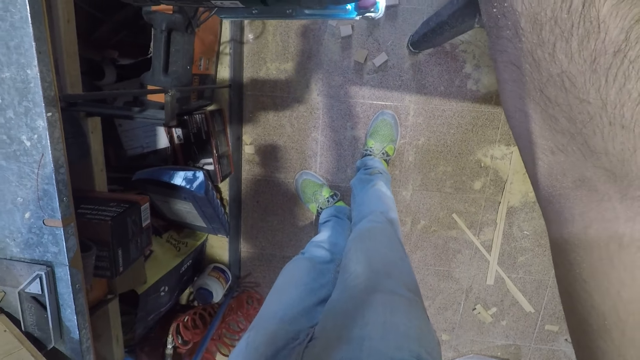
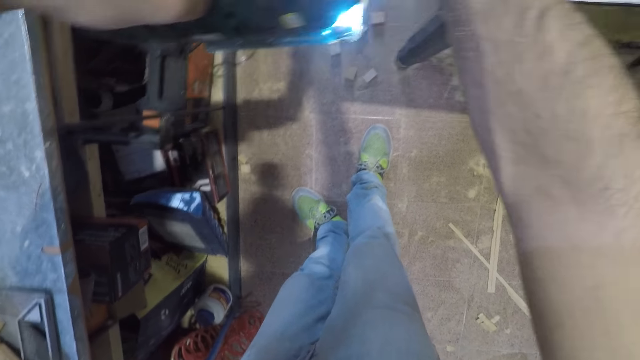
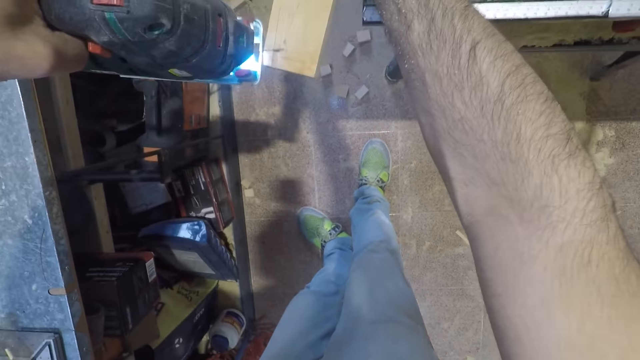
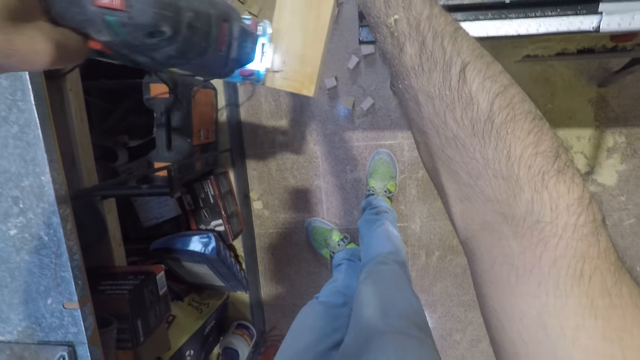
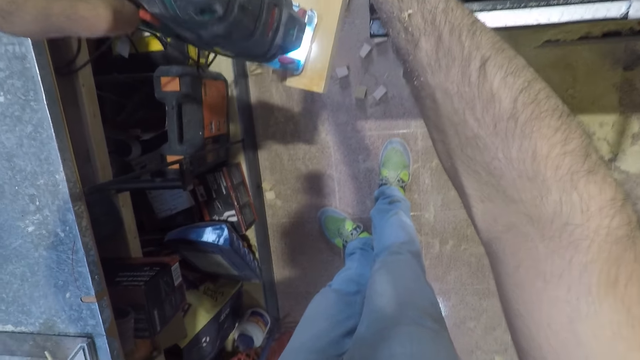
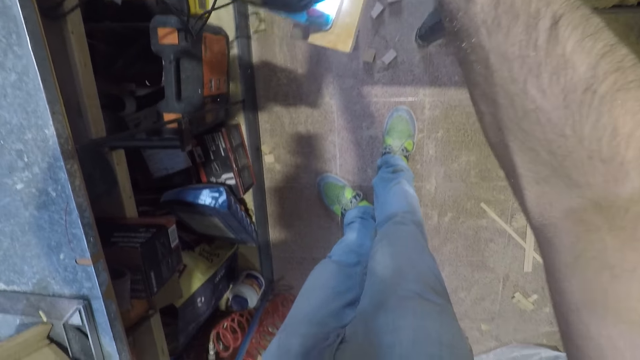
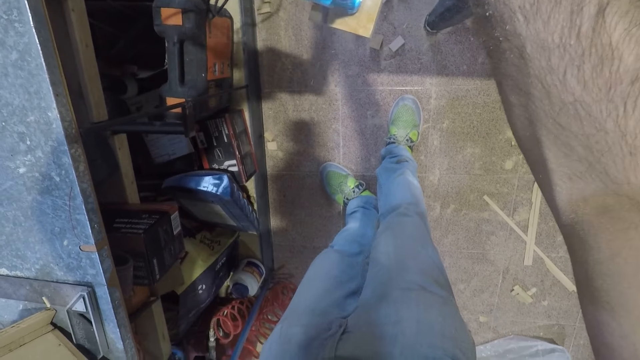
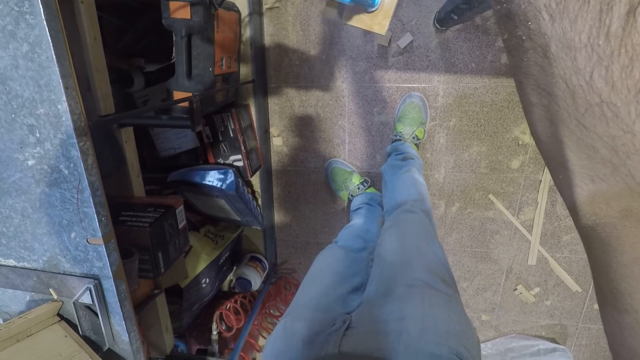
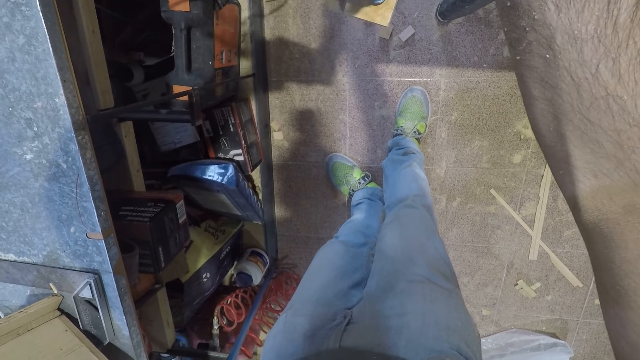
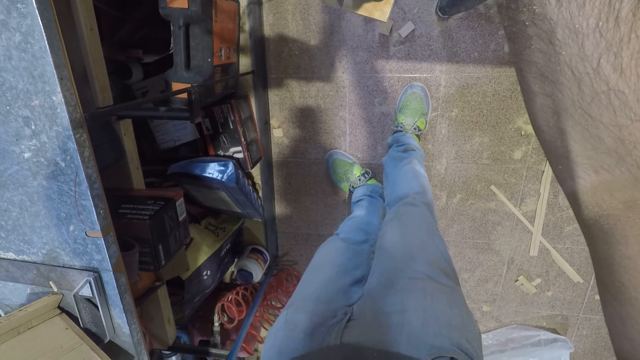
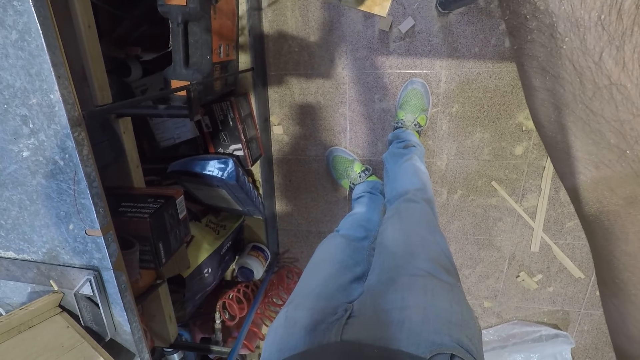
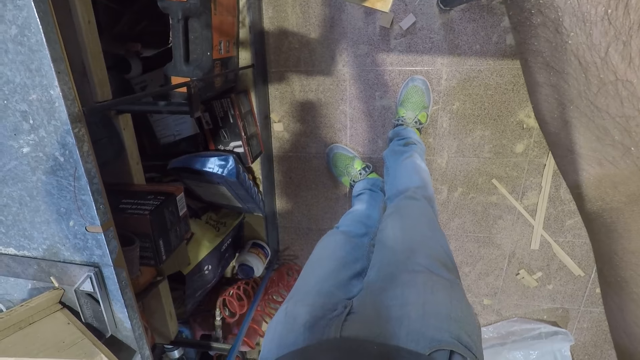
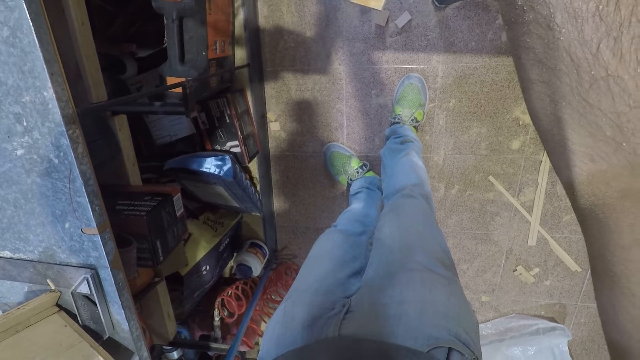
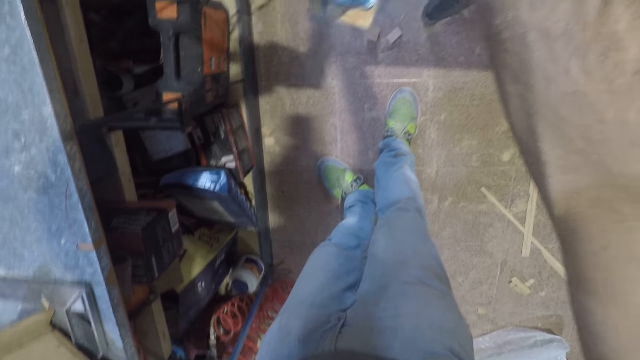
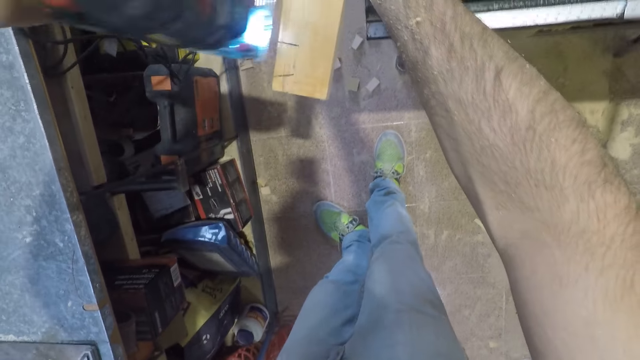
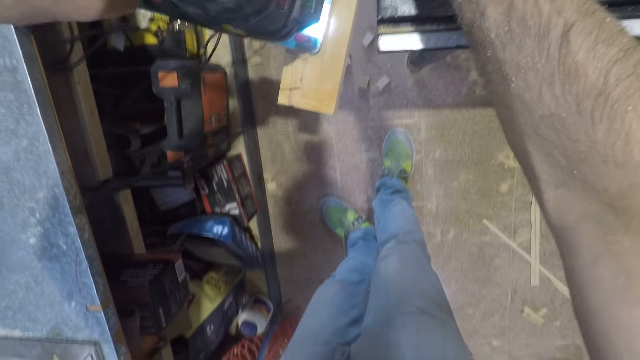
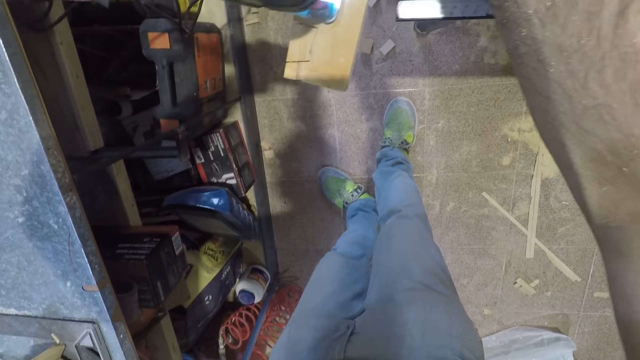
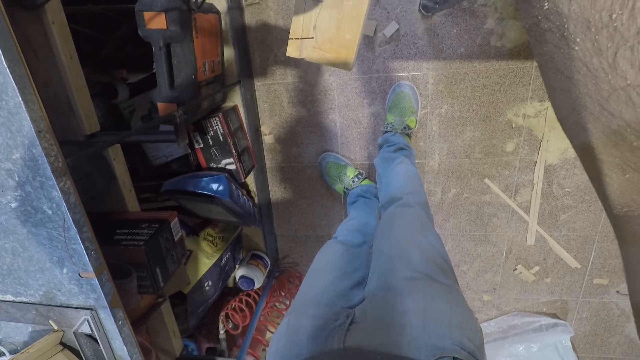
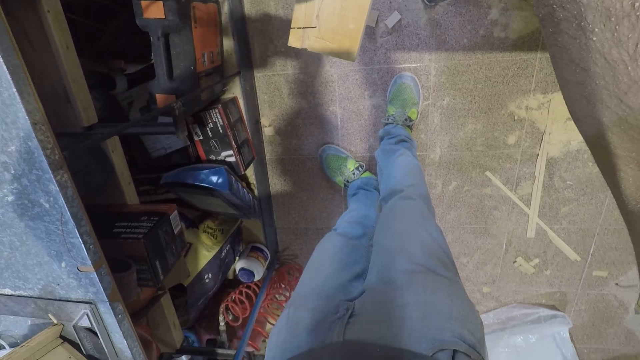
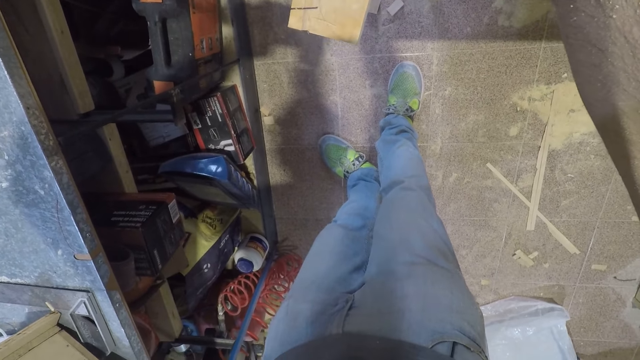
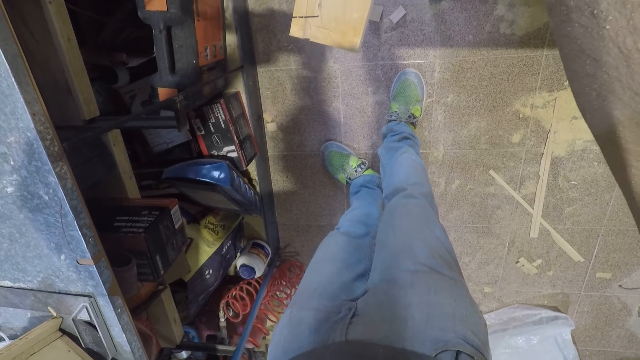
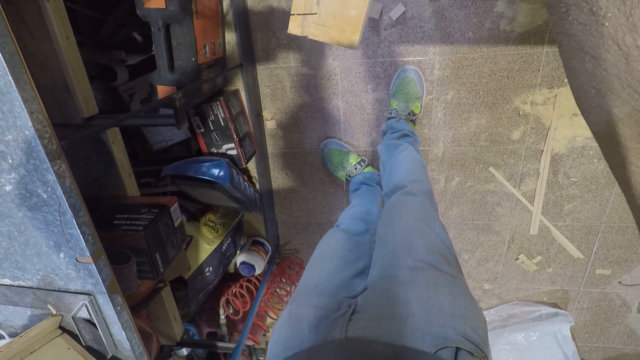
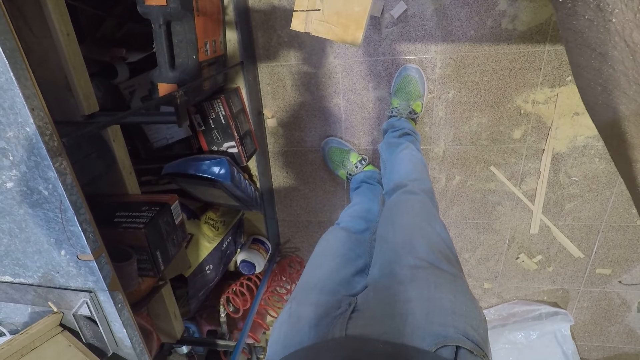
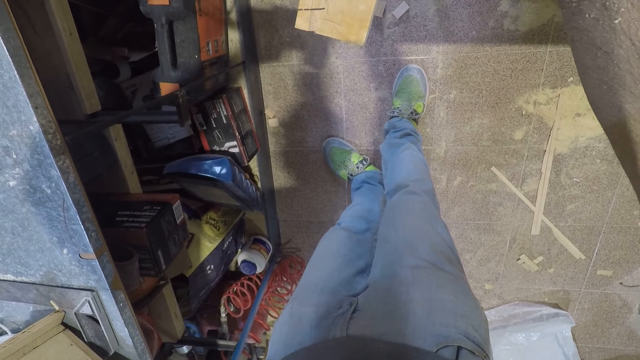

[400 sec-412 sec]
The camera wearer cuts the piece of wood with an electric jigsaw. They cut the piece of wood with the electric jigsaw again.

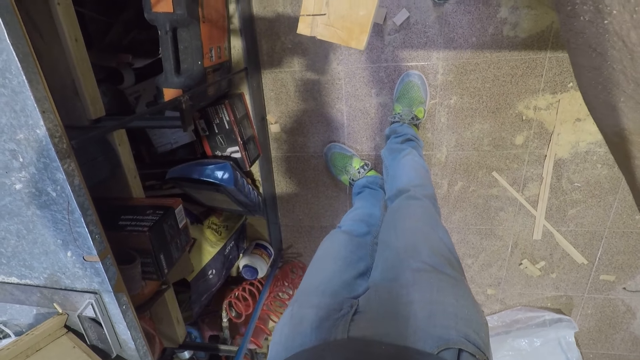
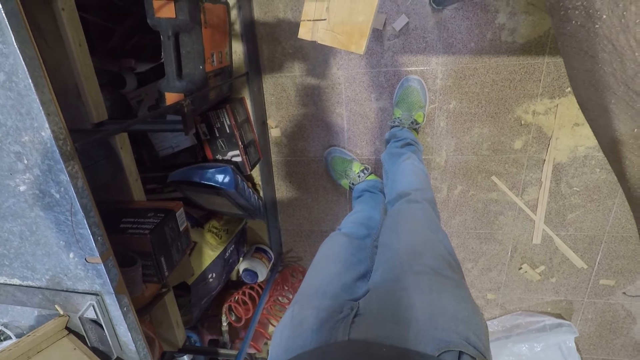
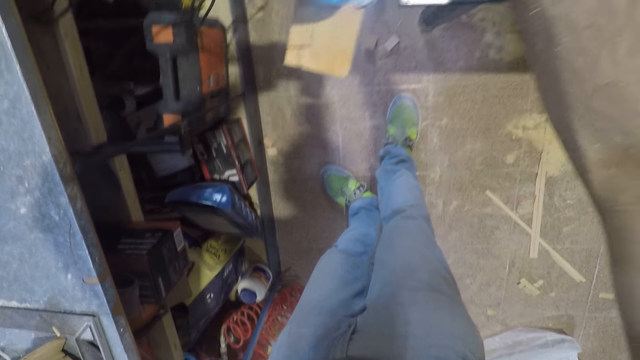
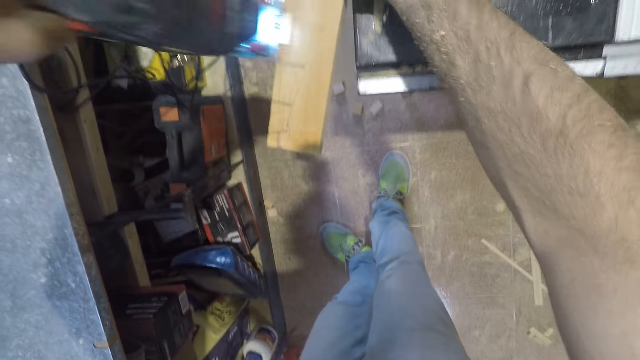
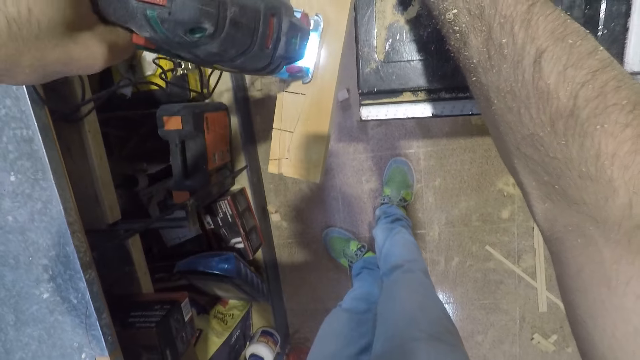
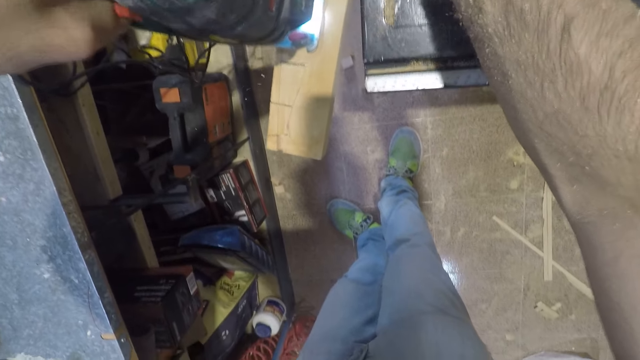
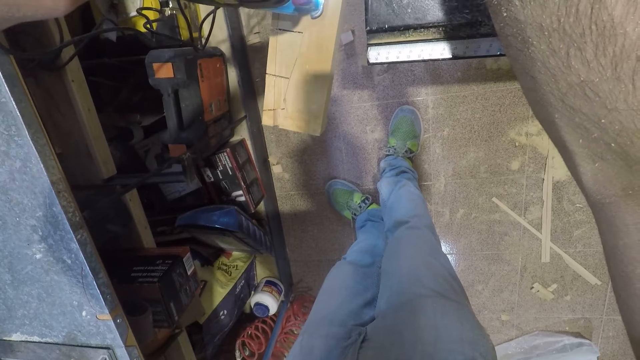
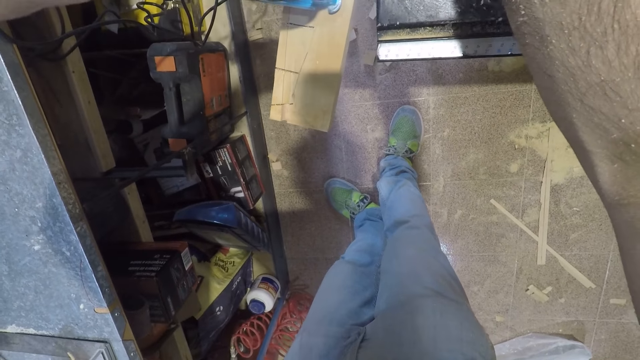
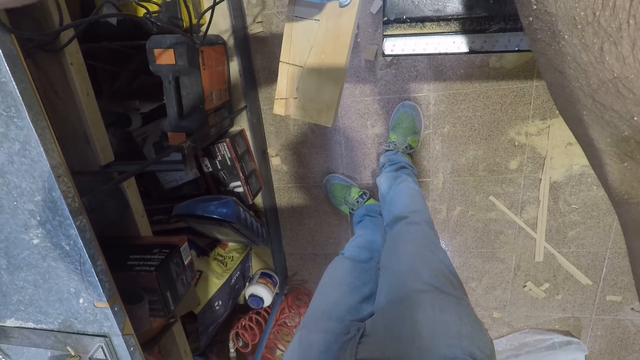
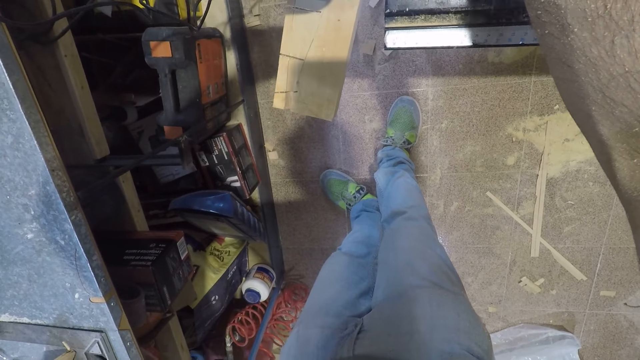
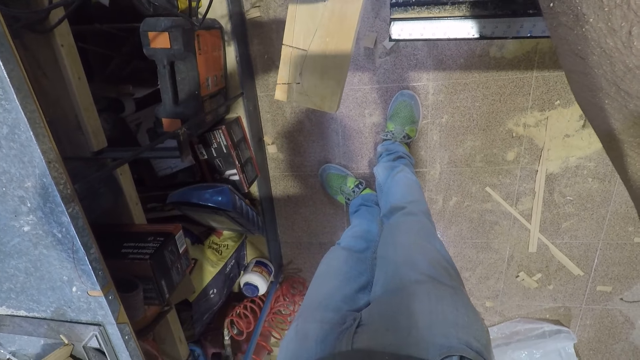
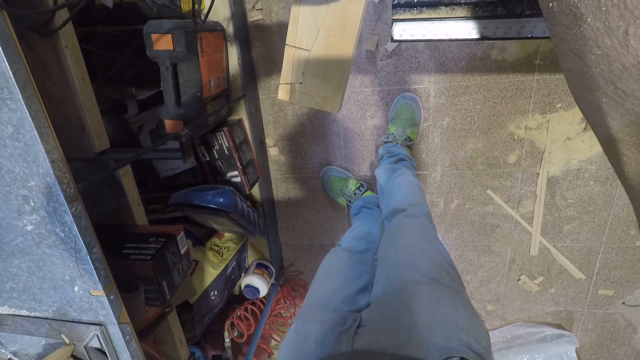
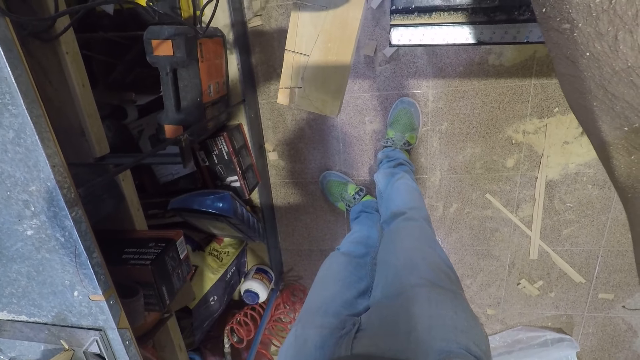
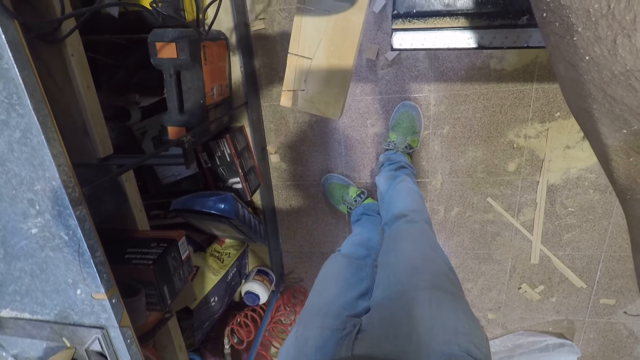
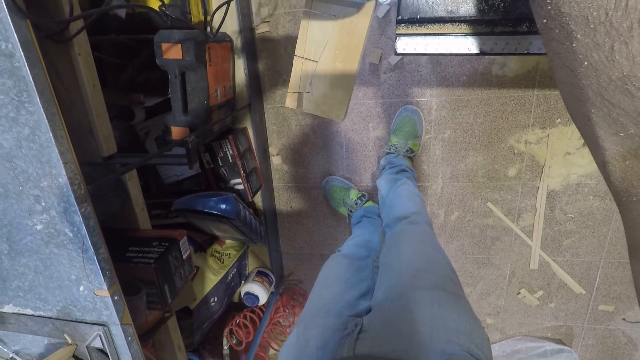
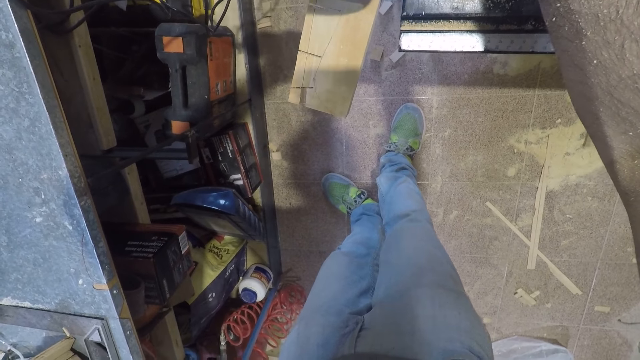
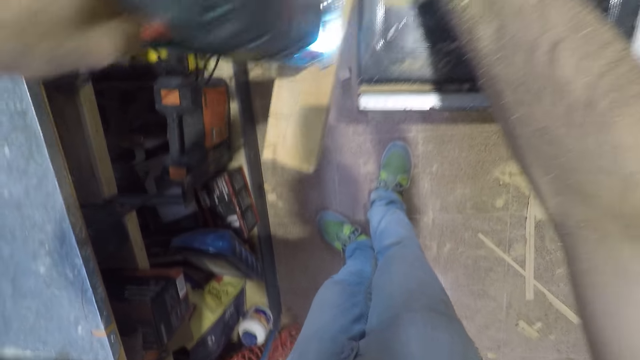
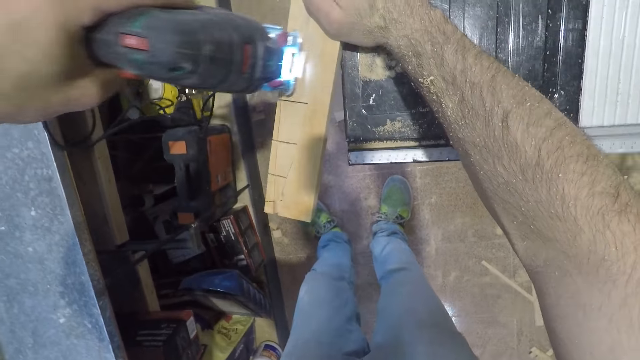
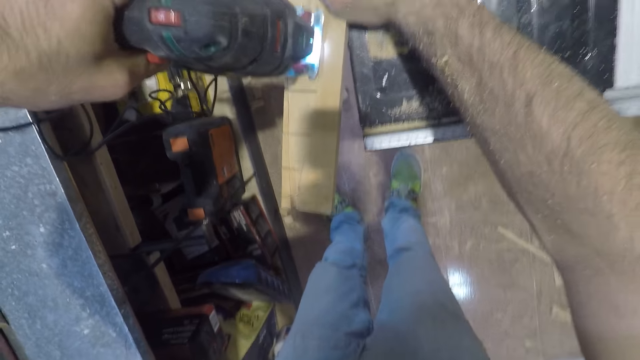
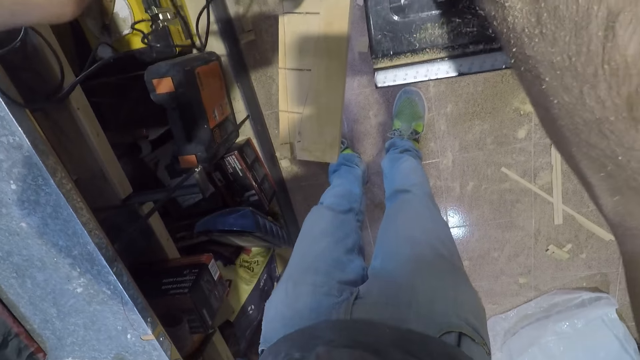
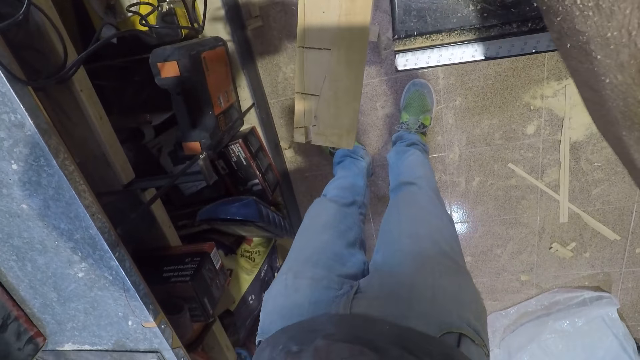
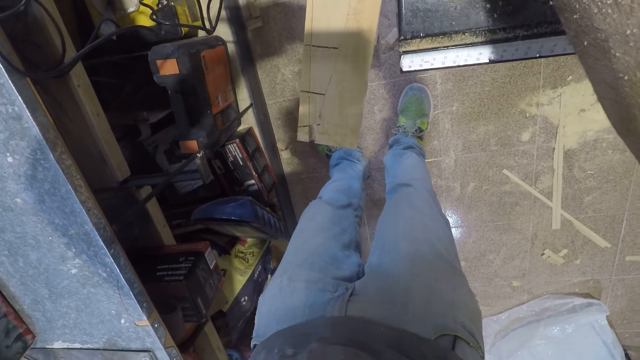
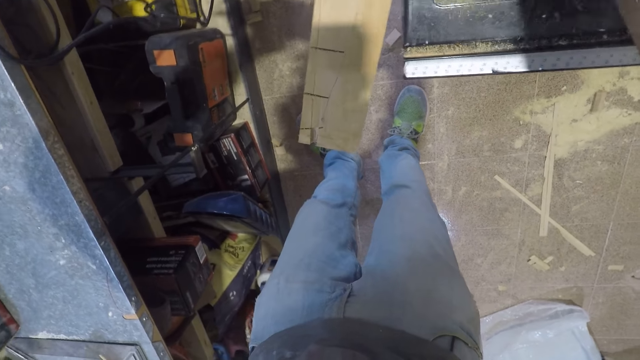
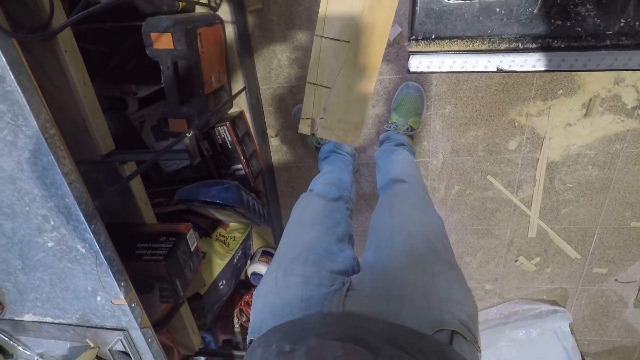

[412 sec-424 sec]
The camera wearer cuts the piece of wood with an electric jigsaw. They cut the piece of wood with the electric jigsaw again.
